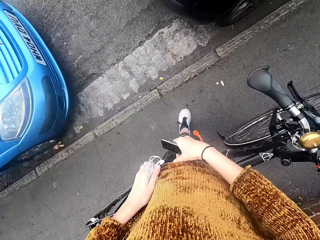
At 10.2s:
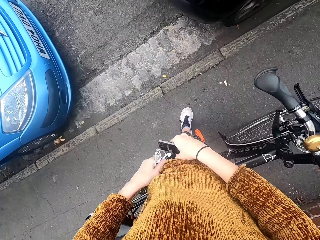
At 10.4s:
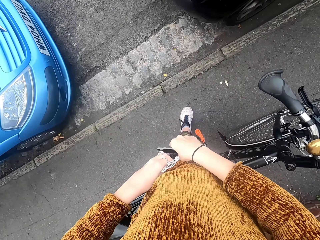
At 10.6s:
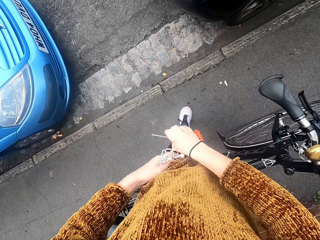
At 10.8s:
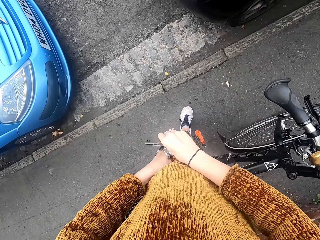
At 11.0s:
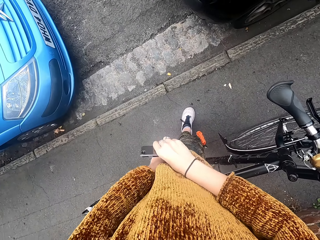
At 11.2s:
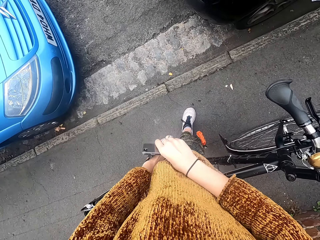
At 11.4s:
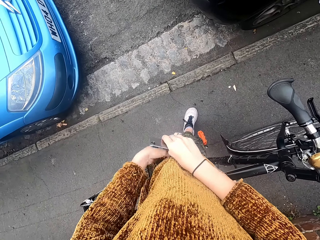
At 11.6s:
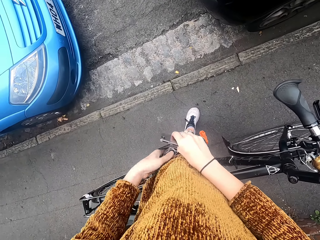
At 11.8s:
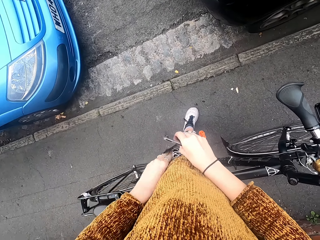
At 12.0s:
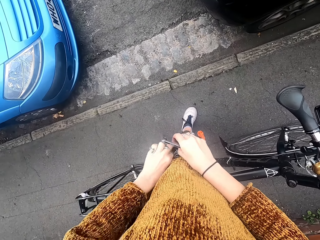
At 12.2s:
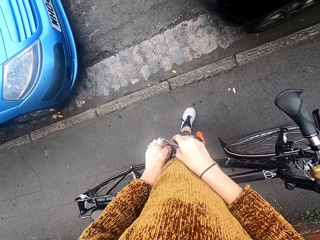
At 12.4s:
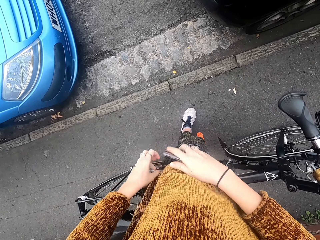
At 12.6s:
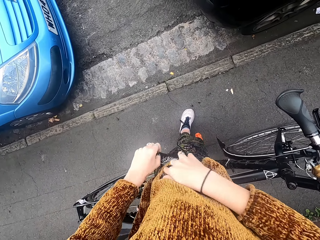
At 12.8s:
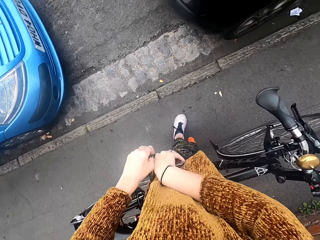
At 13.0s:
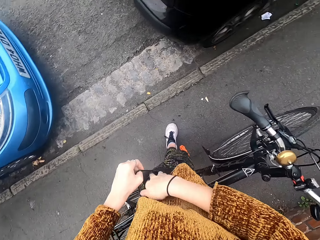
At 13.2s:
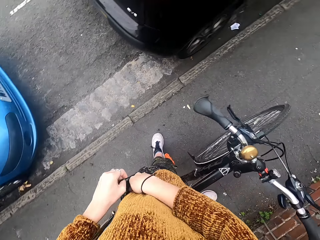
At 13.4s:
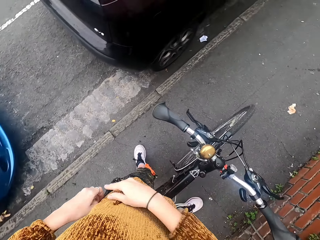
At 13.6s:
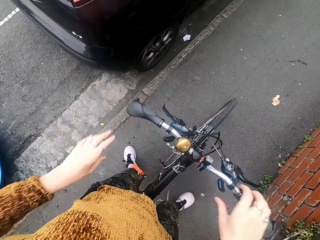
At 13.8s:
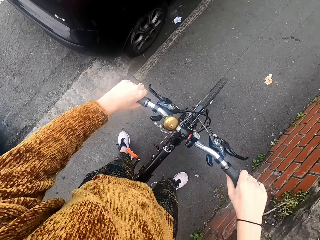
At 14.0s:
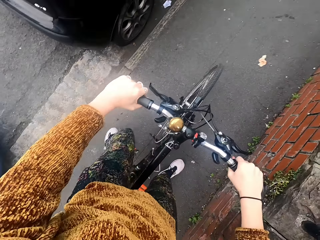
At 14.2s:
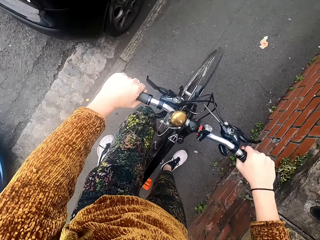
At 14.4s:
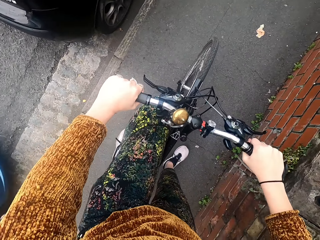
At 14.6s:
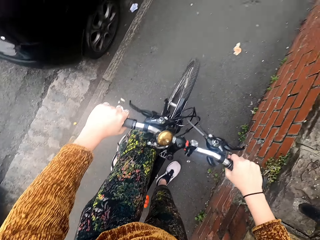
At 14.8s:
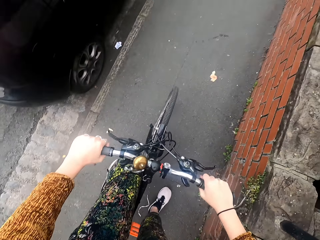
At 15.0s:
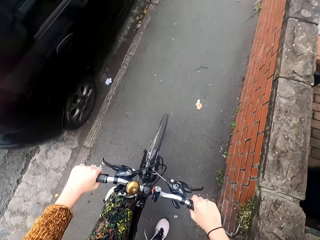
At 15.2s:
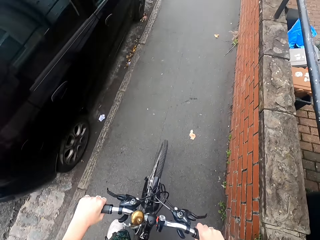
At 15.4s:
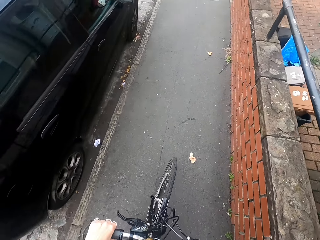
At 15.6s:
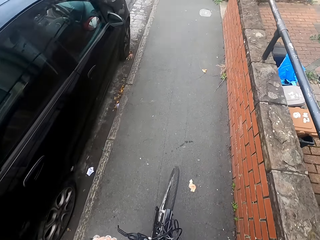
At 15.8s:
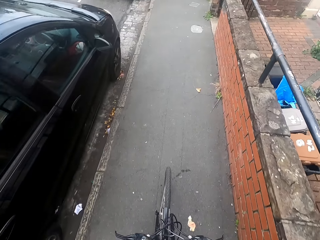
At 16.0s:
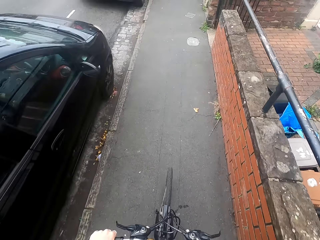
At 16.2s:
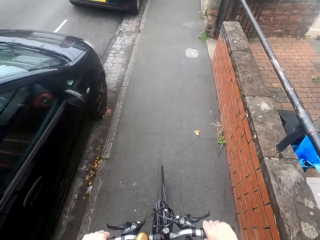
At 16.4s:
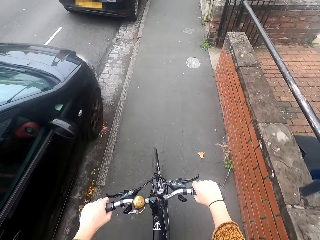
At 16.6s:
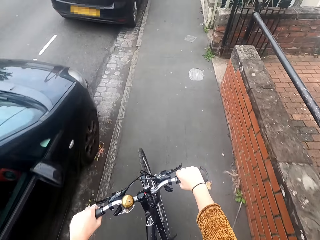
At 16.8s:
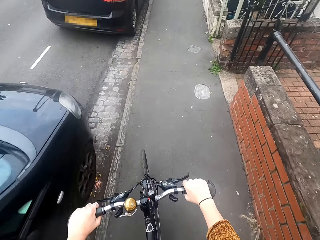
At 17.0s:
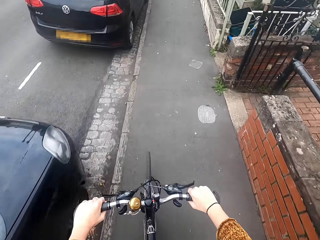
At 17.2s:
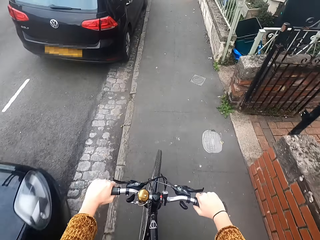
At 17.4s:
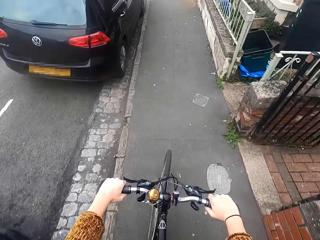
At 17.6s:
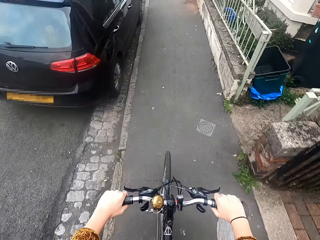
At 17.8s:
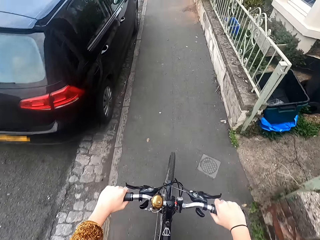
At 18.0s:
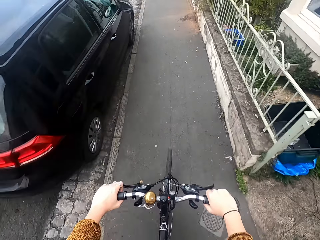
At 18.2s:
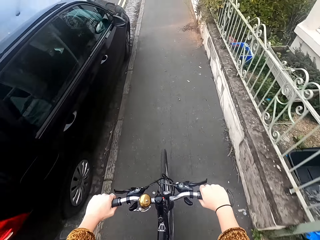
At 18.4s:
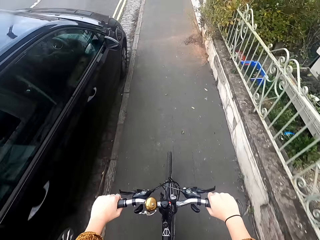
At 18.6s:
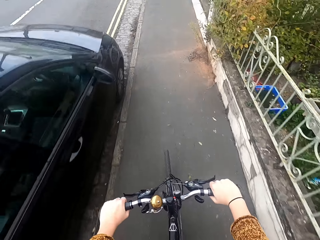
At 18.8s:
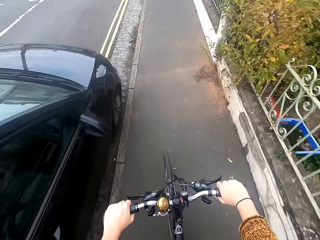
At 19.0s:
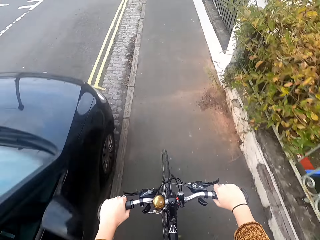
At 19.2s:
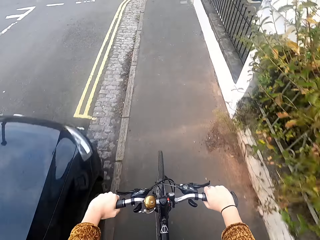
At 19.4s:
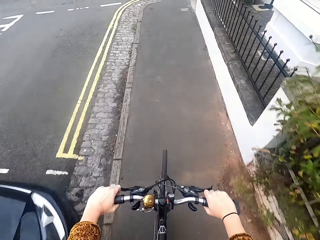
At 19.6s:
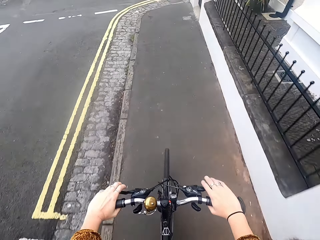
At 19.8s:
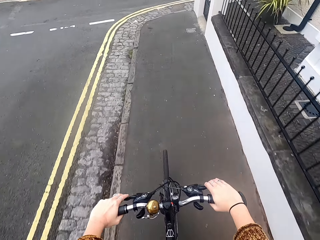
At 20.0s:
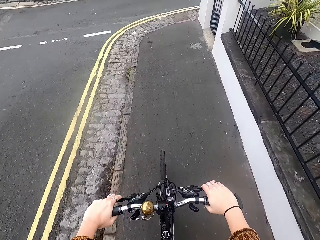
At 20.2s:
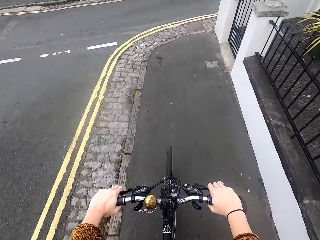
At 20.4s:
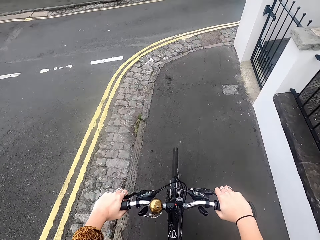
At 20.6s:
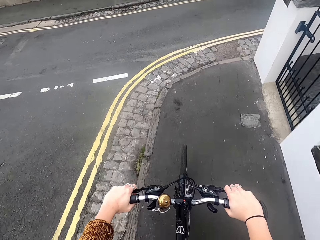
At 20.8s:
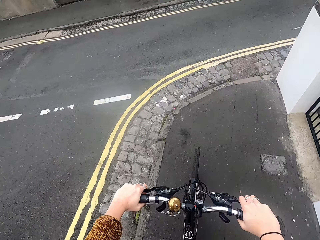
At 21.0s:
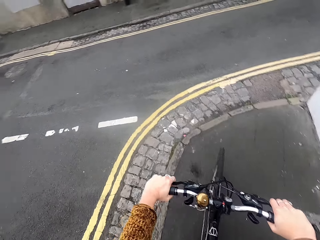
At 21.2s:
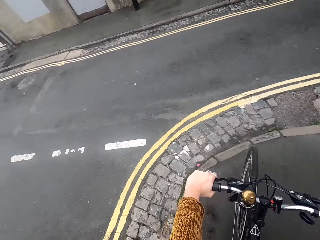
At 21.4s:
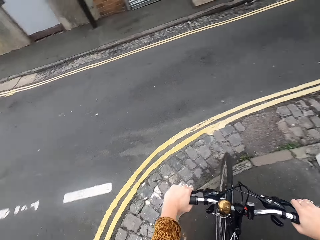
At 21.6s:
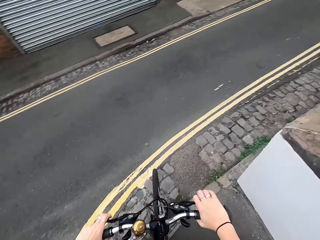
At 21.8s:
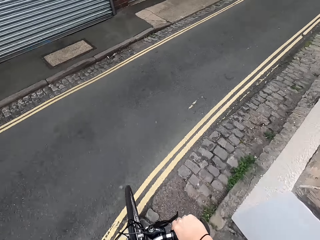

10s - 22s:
The camera wearer drops the handsfree in his pocket with his left hand. He drops the phone in his pocket with his right hand. He holds the handlebars of a bicycle with both hands. He rides the bicycle on the road with the handlebars in both hands.

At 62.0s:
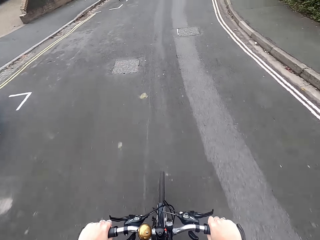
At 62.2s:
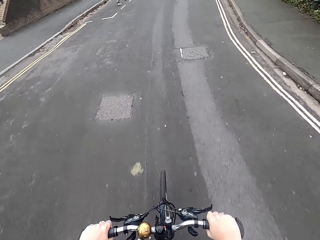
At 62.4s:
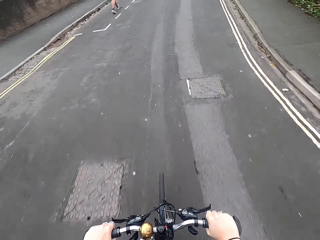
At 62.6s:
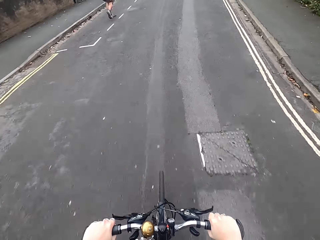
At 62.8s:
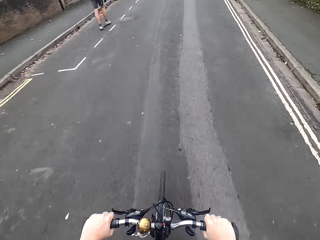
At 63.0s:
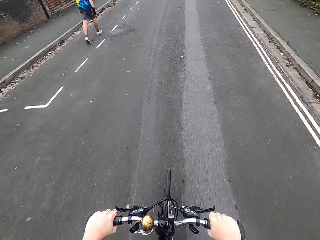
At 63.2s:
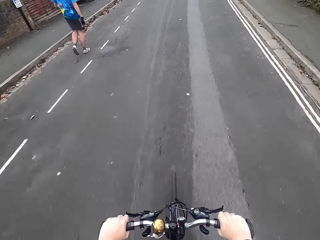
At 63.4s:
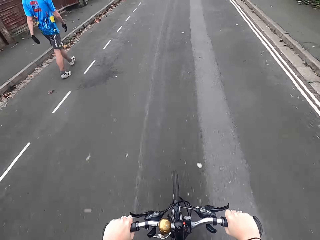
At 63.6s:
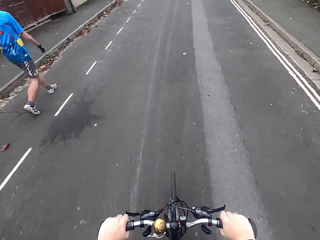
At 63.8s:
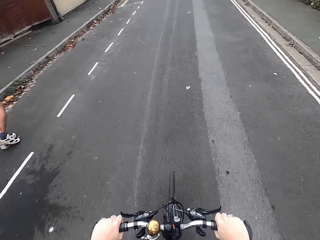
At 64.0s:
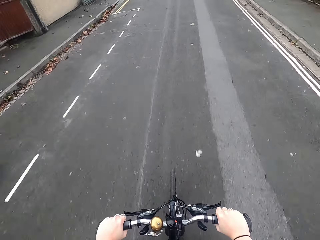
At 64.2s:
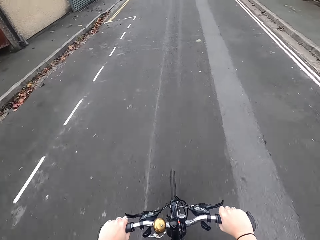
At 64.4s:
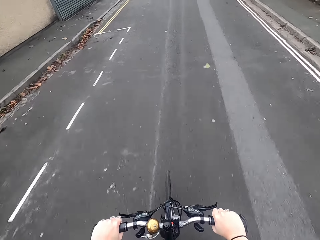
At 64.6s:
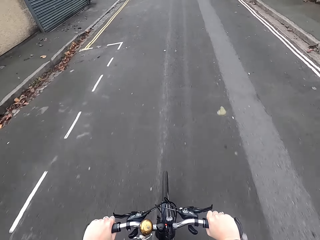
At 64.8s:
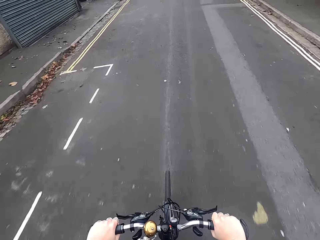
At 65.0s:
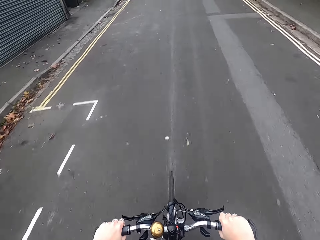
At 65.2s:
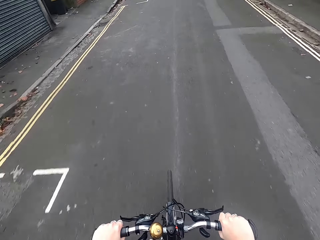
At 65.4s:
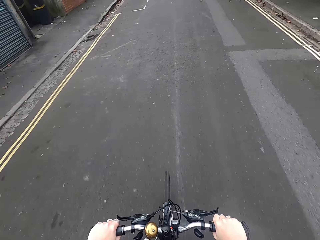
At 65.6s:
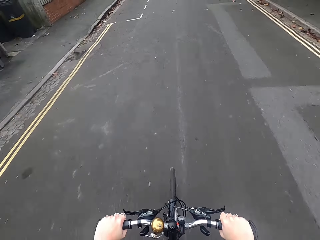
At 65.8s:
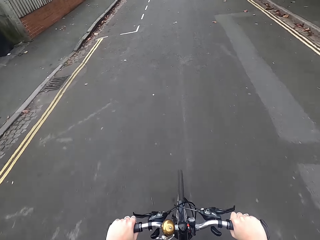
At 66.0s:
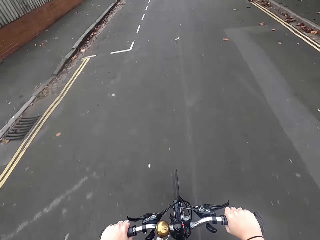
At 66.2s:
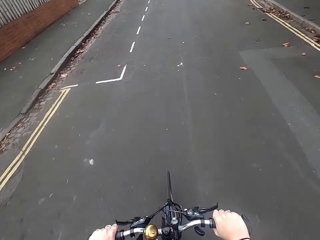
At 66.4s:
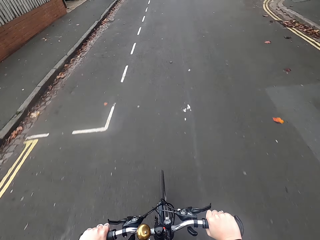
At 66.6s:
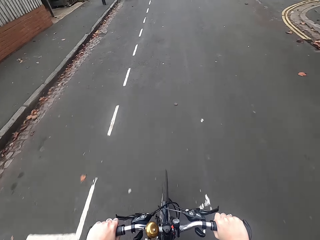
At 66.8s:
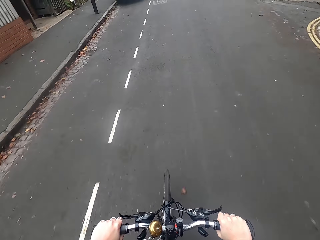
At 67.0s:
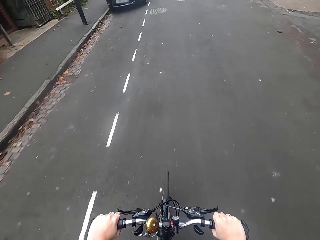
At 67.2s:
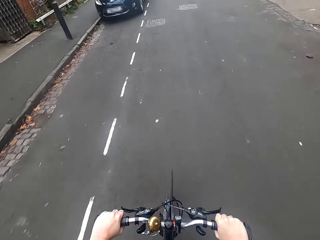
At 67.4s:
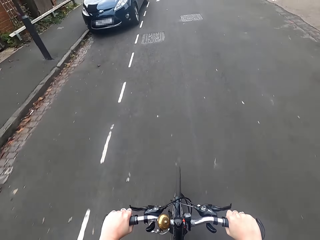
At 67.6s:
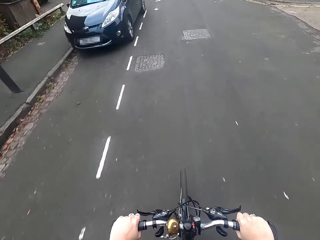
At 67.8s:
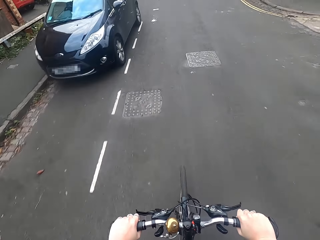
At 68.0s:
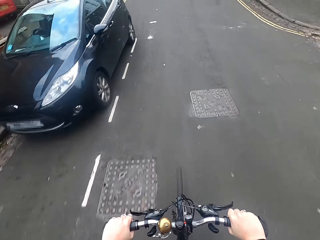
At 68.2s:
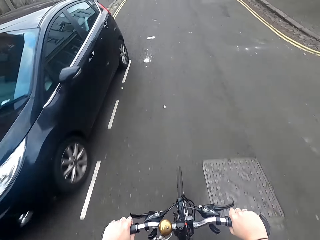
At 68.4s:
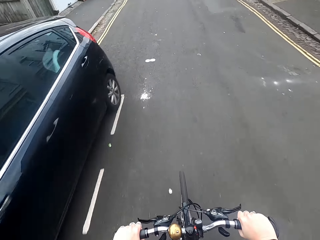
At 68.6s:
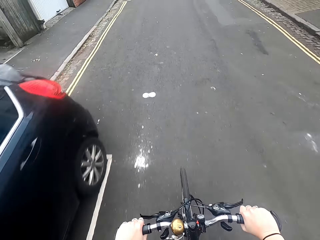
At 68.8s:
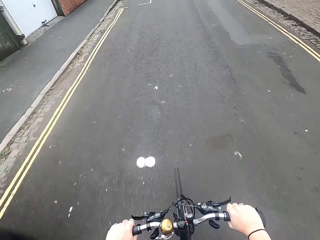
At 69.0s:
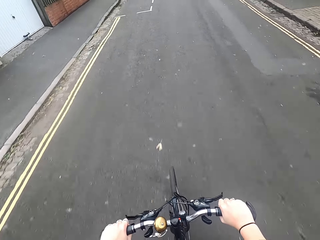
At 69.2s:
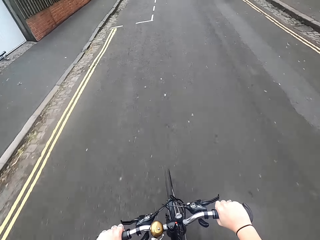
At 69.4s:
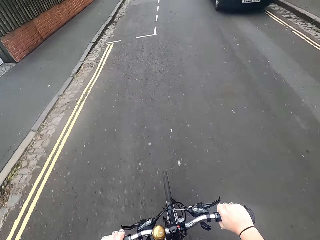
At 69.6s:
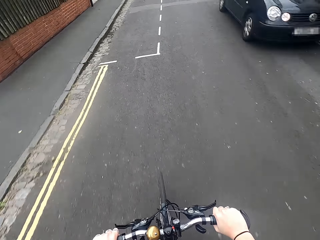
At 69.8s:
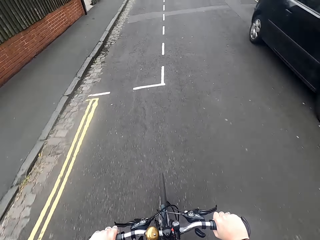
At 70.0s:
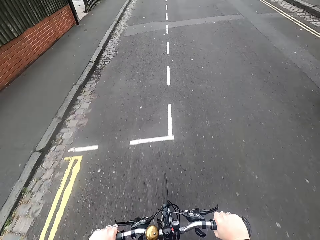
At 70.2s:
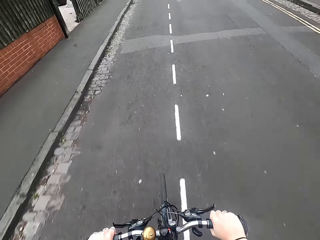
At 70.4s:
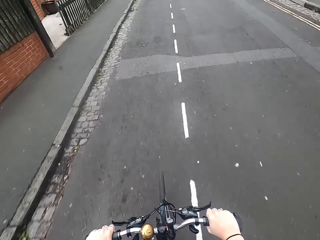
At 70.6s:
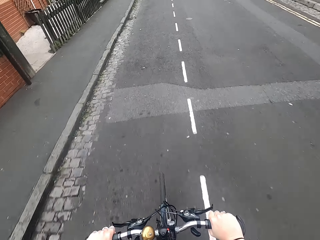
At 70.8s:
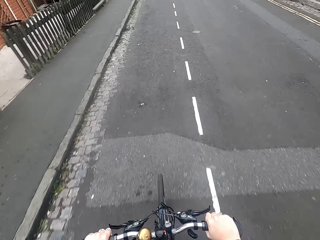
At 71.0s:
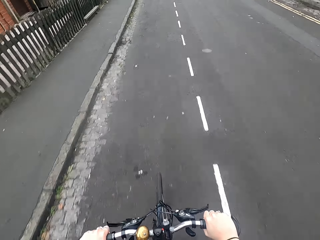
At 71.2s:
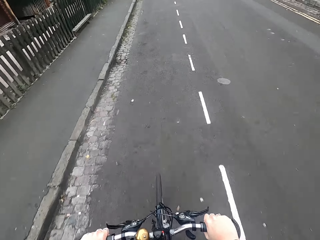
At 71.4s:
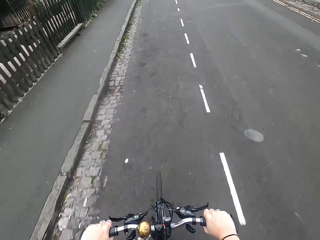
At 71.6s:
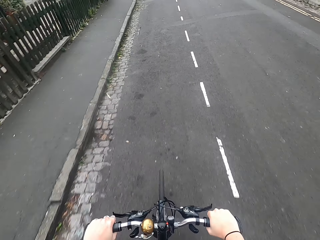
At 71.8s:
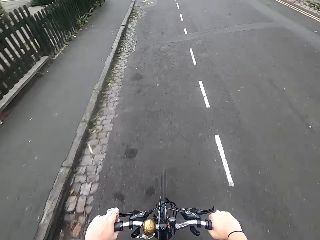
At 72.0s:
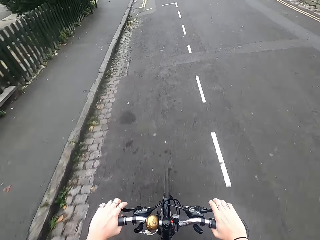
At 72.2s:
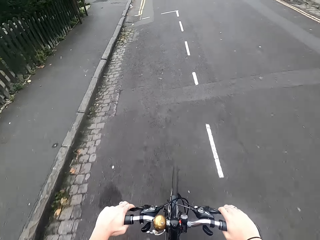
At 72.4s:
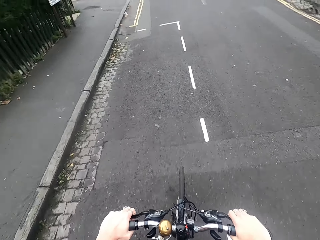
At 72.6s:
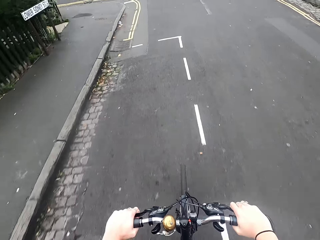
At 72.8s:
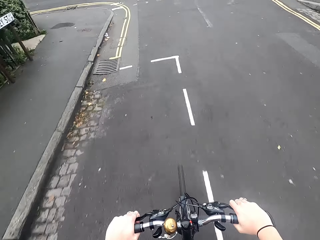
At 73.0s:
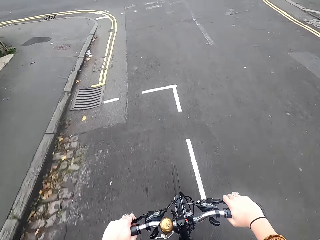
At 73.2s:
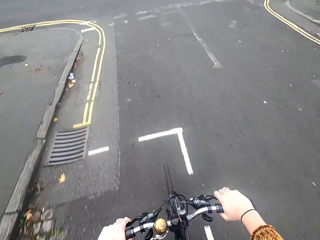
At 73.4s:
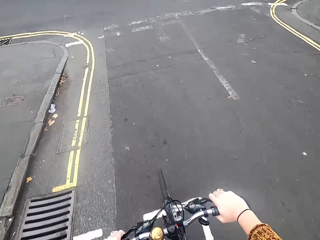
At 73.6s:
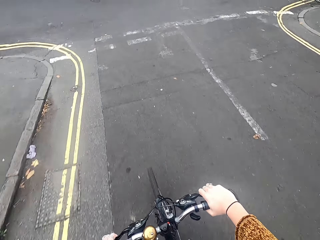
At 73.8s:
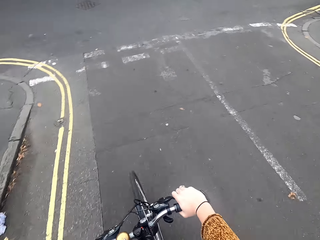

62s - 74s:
The camera wearer rides the bicycle past a man. A black car drives past the camera wearer.
